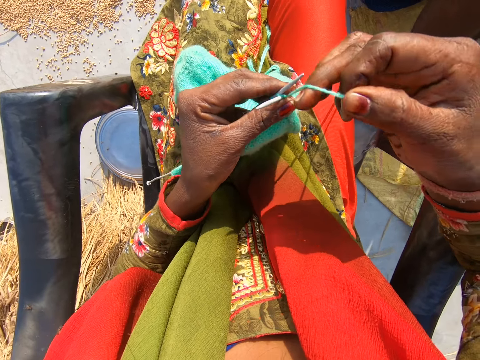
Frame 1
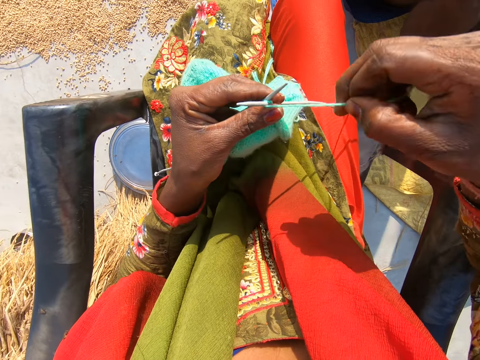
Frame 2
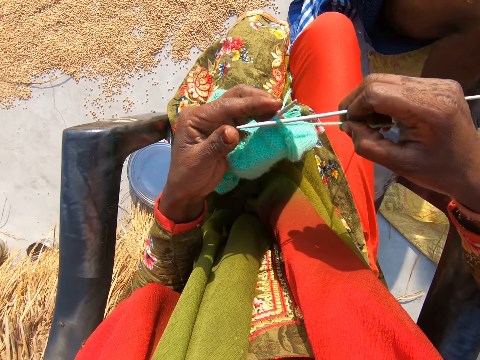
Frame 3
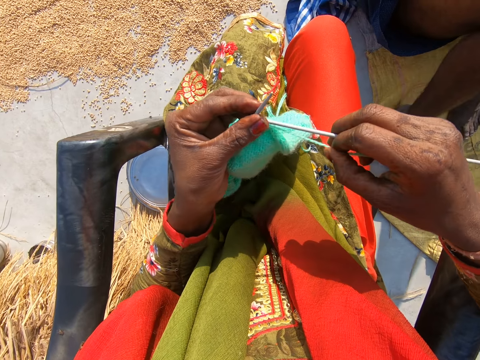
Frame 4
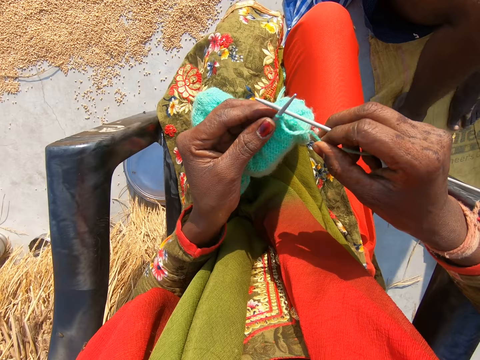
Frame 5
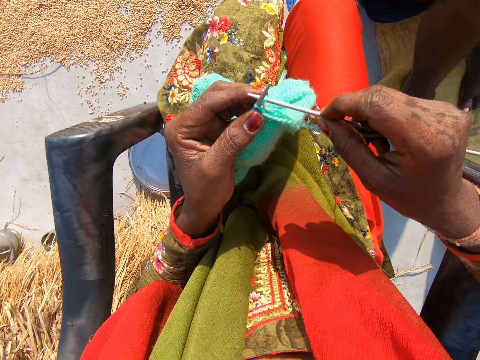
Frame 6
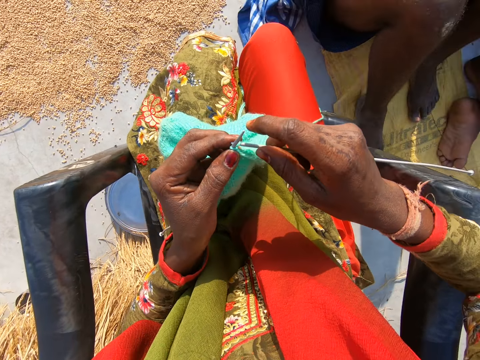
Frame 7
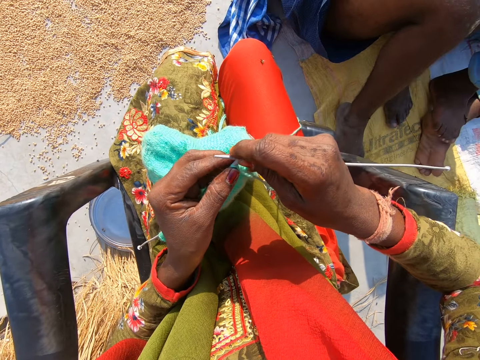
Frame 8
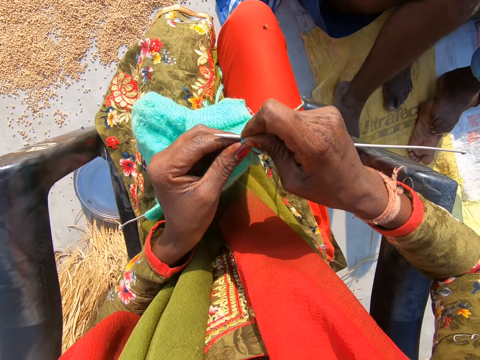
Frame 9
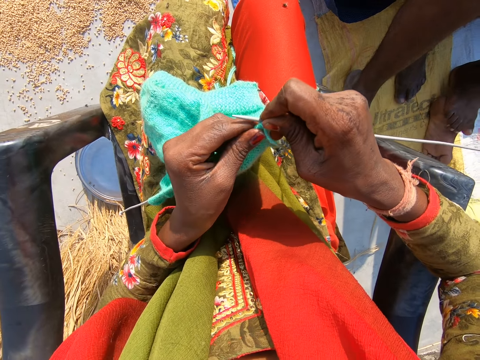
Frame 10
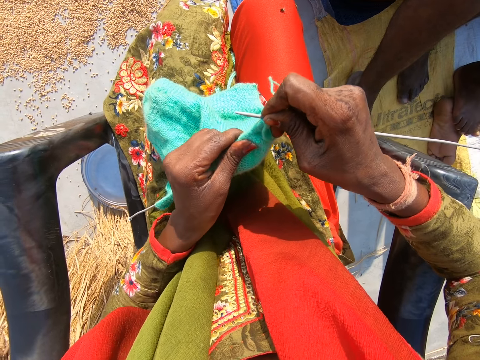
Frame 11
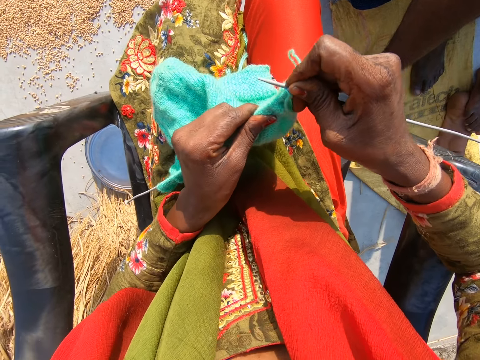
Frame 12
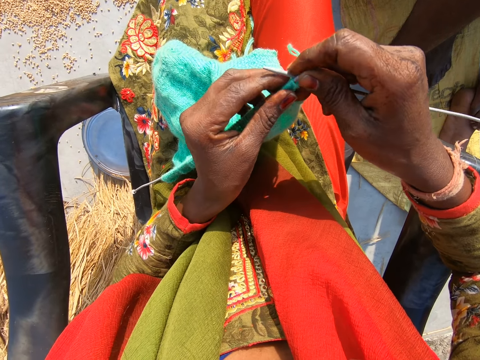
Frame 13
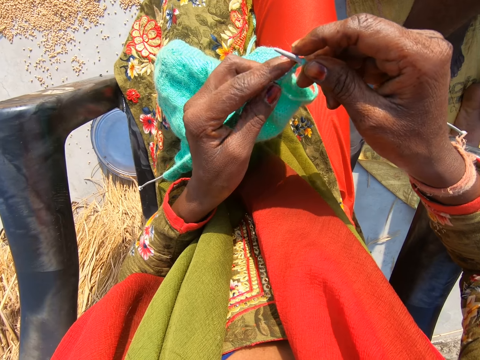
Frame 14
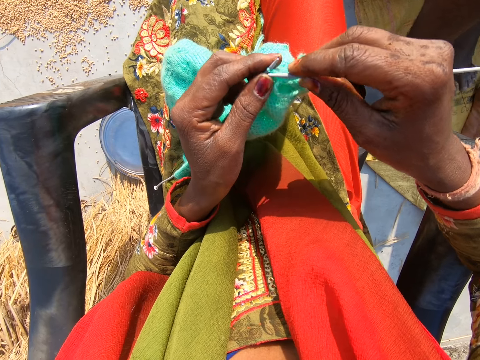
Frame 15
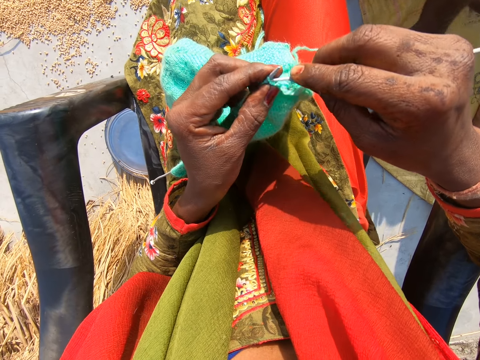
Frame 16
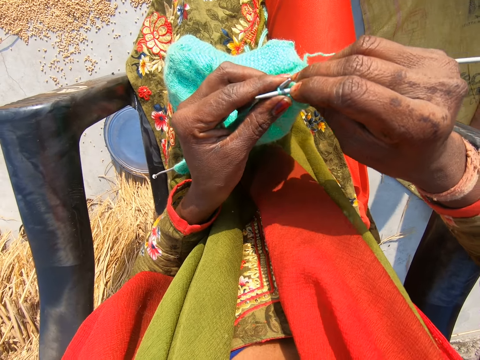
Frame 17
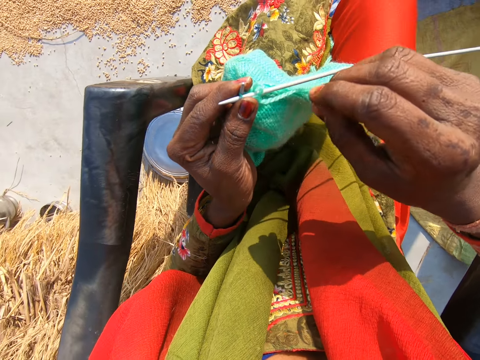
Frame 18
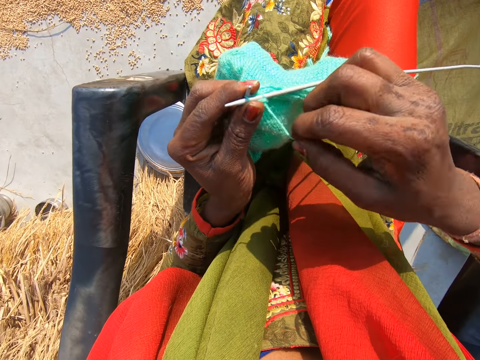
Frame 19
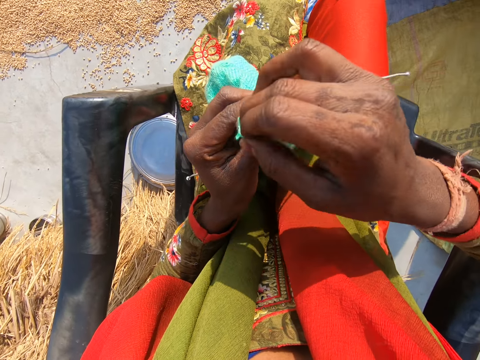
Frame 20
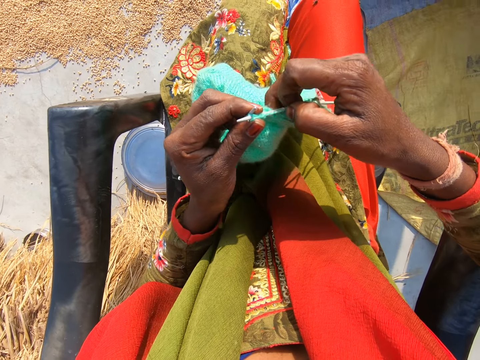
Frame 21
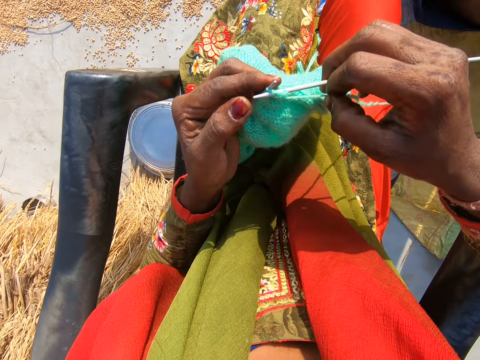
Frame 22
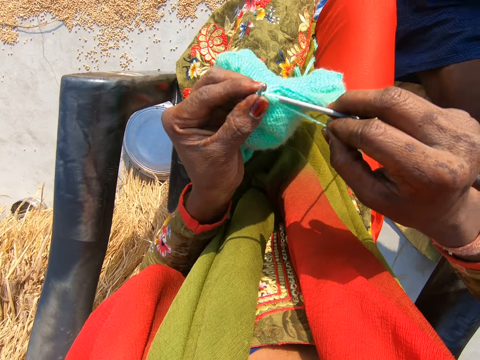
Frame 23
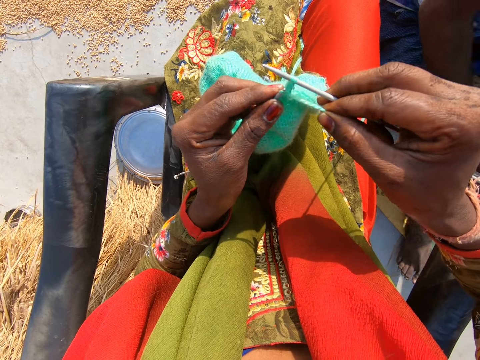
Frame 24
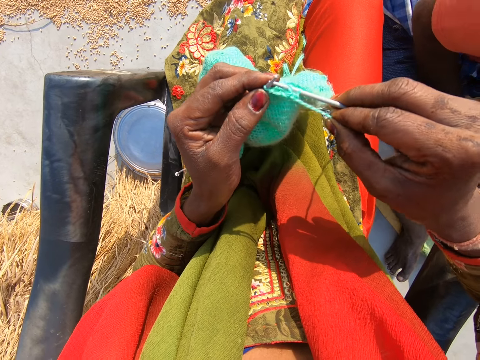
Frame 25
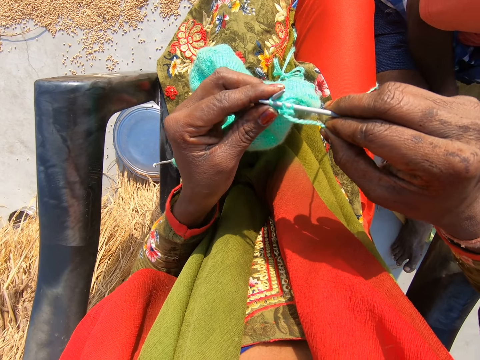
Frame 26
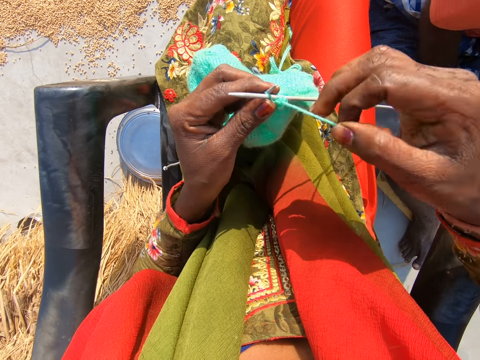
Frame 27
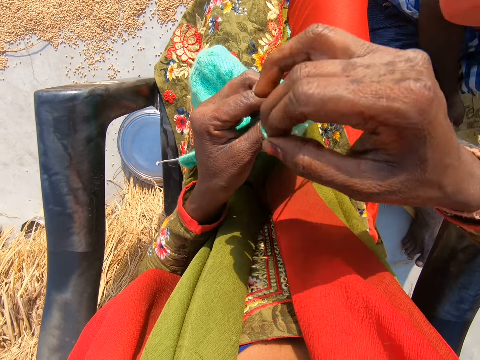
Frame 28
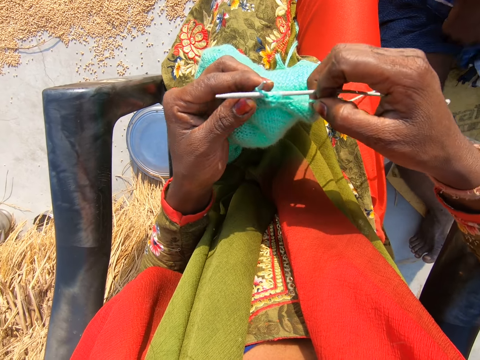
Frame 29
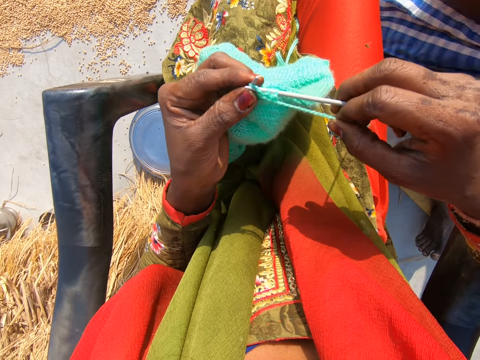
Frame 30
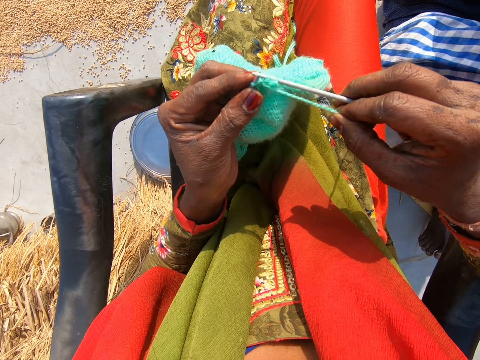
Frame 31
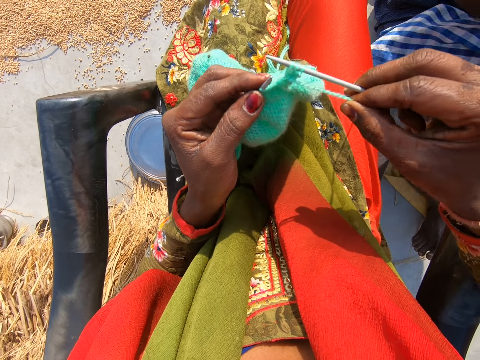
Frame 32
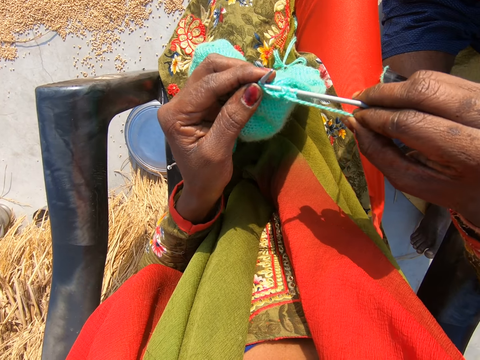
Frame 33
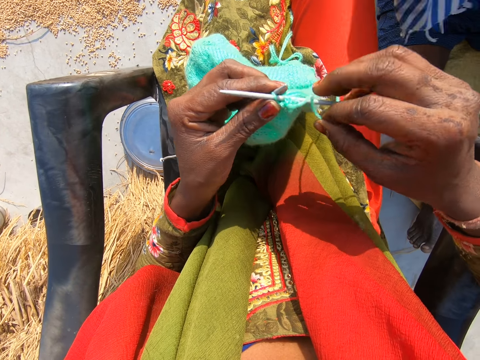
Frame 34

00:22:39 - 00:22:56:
The camera wearer adjusts the cloth on the needle with her left hand. She knits the fabric. A man moves the legs. The camera wearer moves the fabric and pulls the thread. The man converses. The camera wearer rolls the thread on the needle and knits the fabric. The man sits. Another man converses. The first man pulls the piece of cloth and converses.

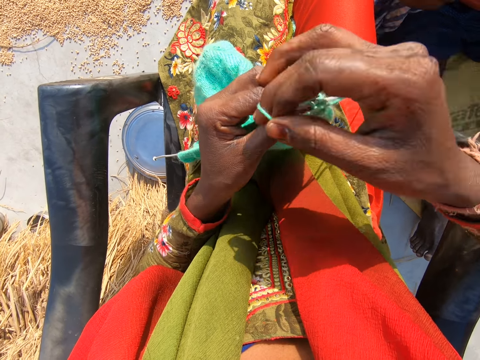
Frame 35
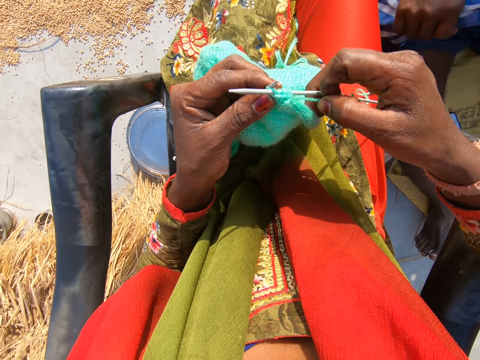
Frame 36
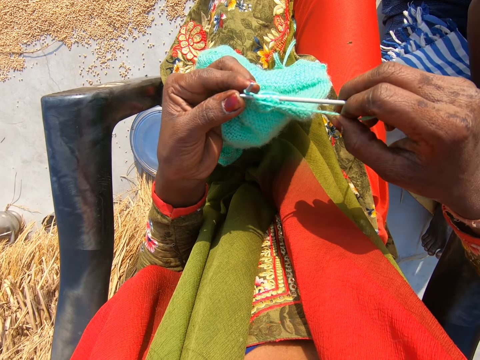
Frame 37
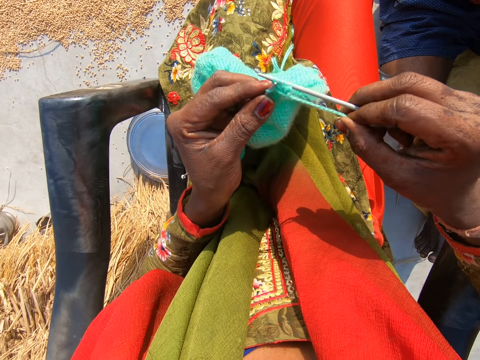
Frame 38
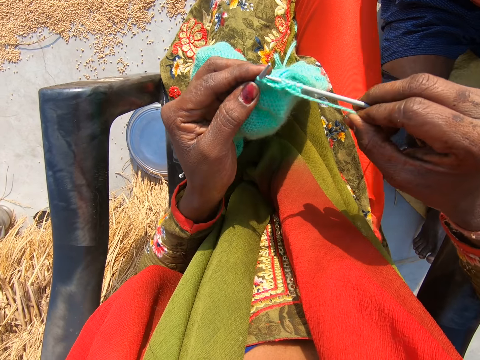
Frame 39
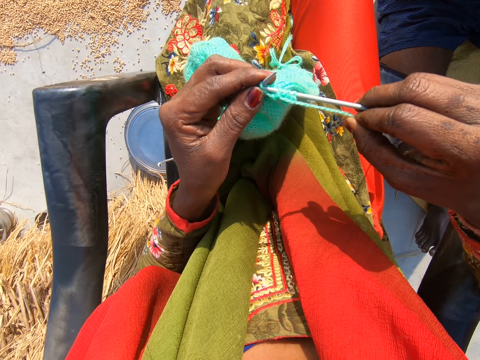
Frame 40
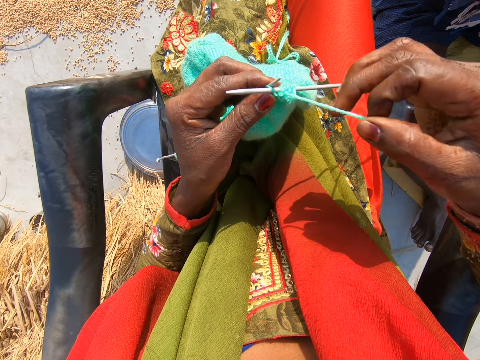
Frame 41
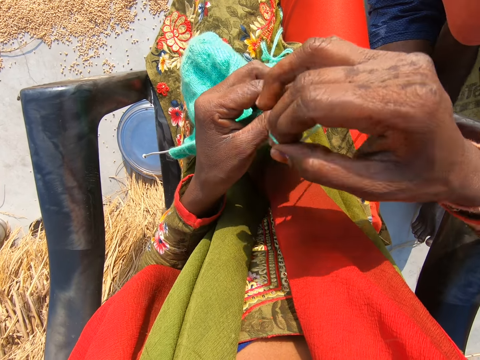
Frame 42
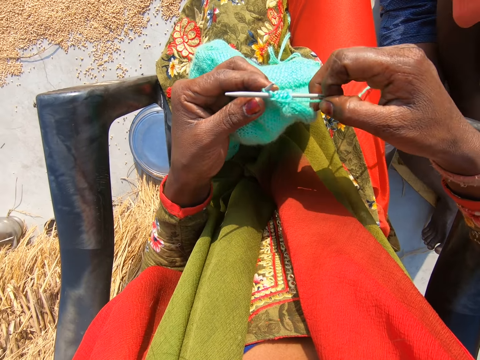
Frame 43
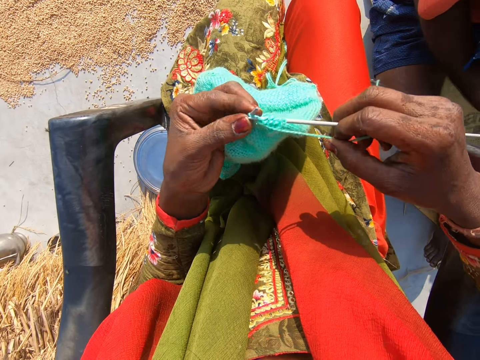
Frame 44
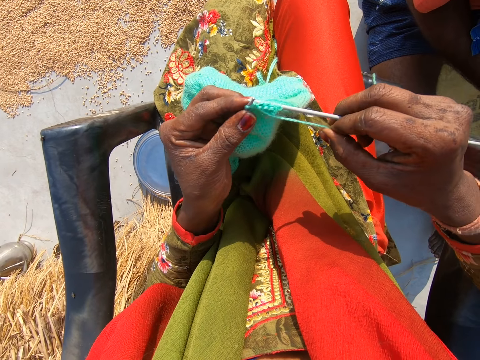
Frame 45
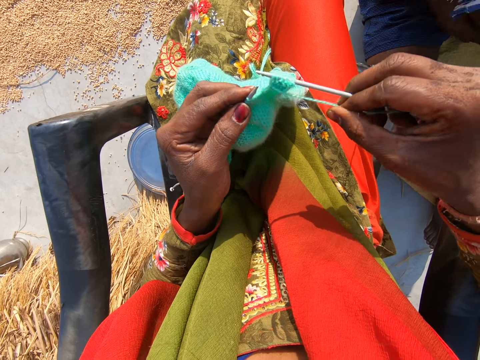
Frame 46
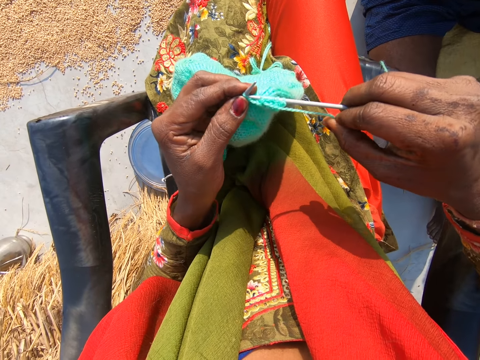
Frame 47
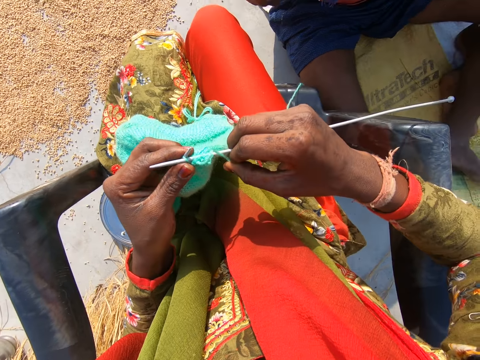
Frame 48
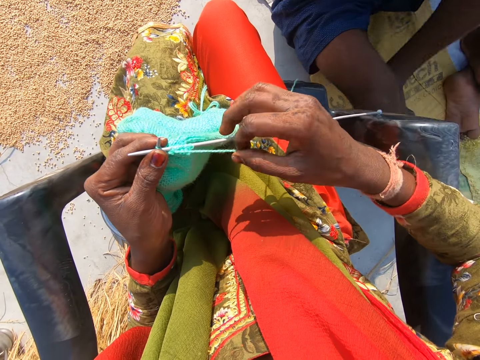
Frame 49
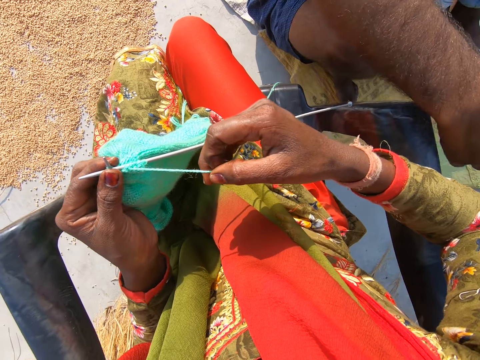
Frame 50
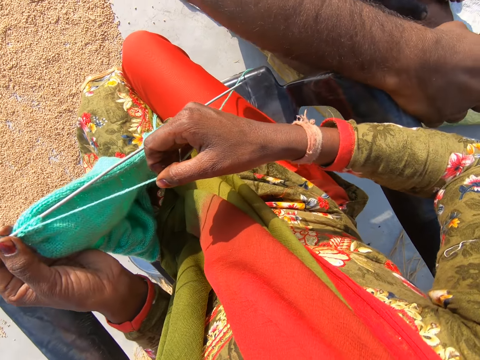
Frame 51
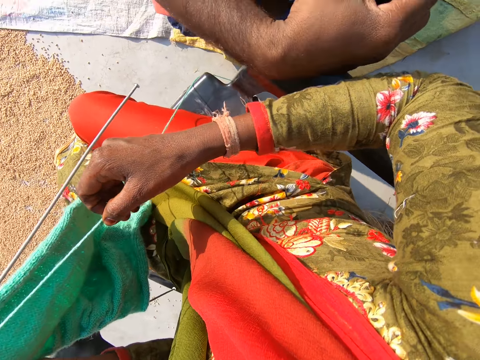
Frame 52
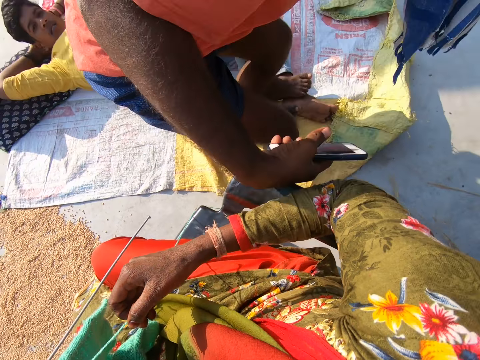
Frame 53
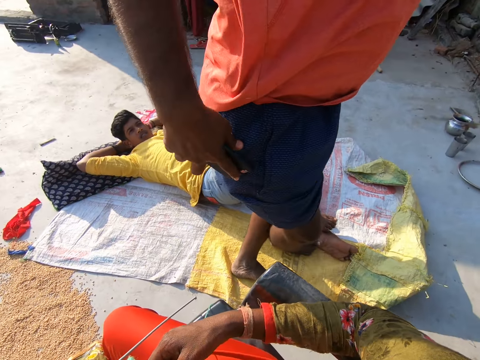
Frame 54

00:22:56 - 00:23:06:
A man folds the piece of cloth. The camera wearer converses. The man converses, moves the legs, puts the hand on the chair, stands, and converses.
